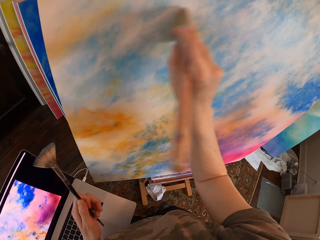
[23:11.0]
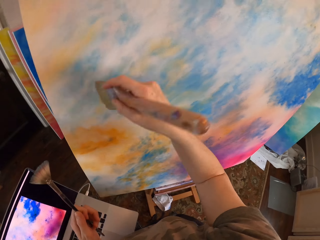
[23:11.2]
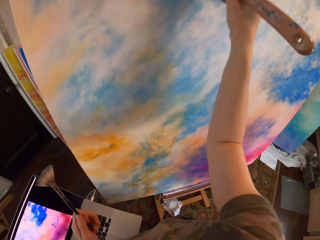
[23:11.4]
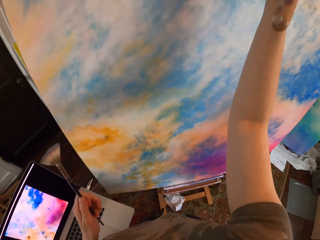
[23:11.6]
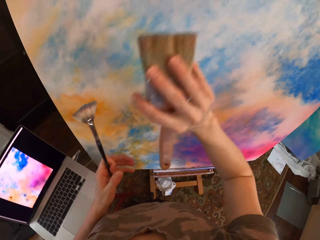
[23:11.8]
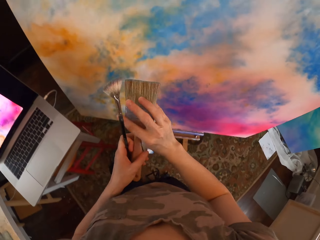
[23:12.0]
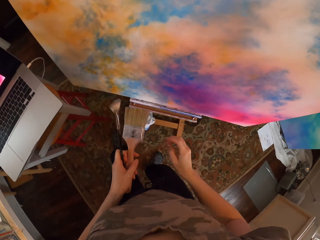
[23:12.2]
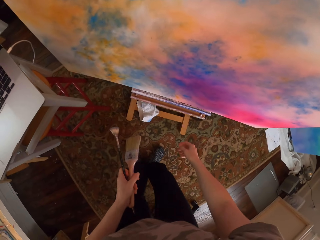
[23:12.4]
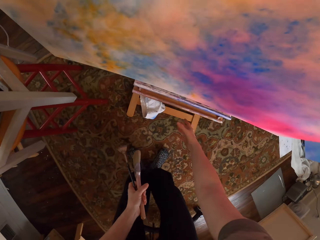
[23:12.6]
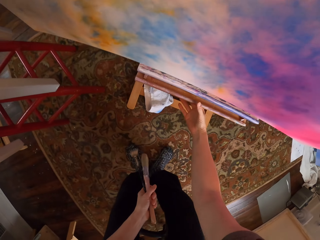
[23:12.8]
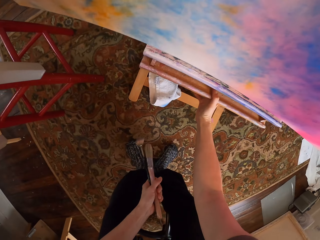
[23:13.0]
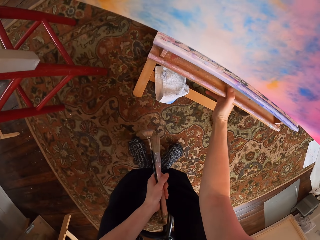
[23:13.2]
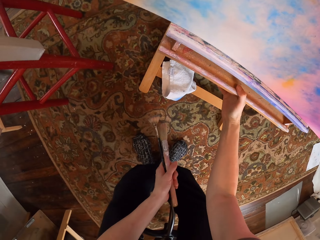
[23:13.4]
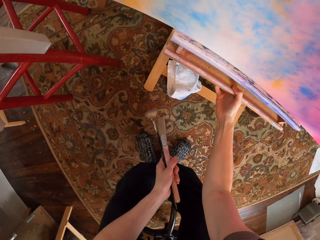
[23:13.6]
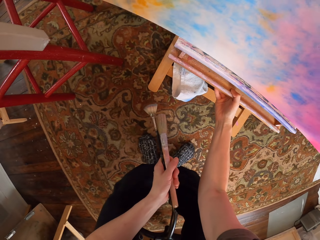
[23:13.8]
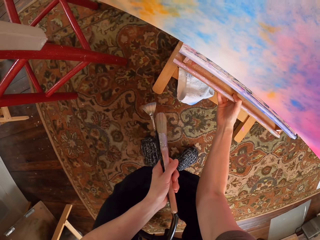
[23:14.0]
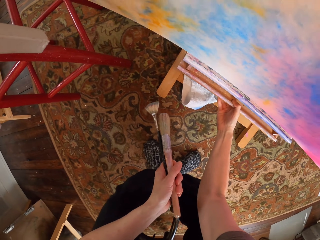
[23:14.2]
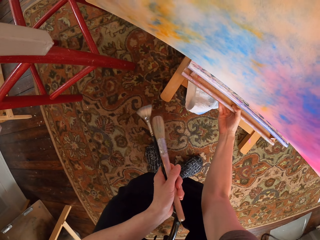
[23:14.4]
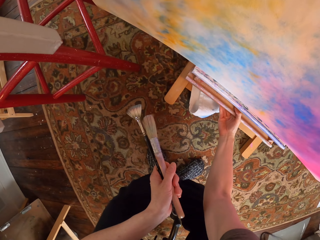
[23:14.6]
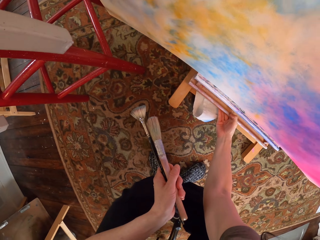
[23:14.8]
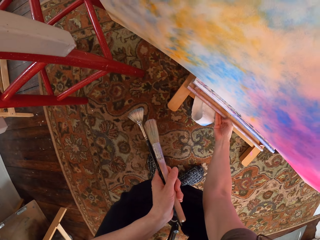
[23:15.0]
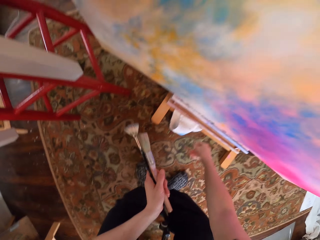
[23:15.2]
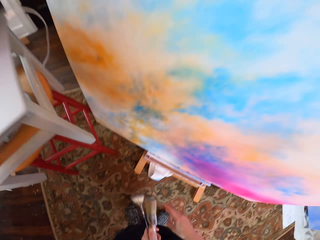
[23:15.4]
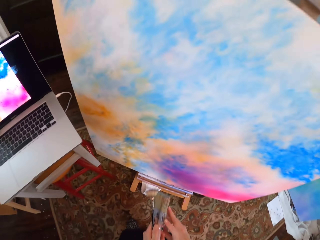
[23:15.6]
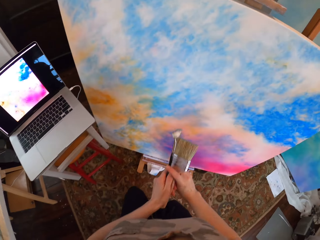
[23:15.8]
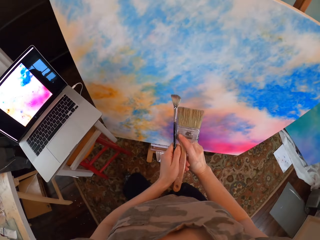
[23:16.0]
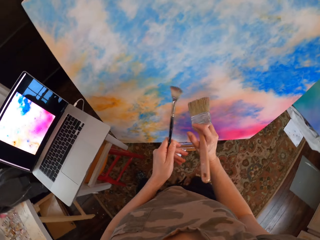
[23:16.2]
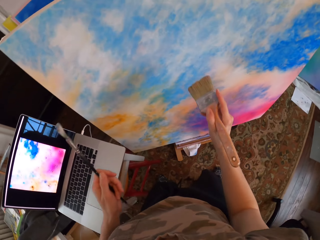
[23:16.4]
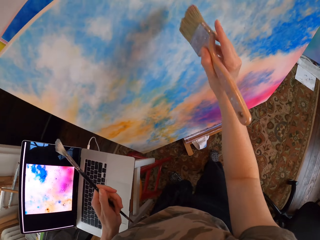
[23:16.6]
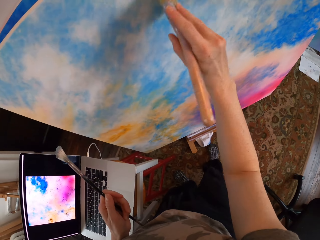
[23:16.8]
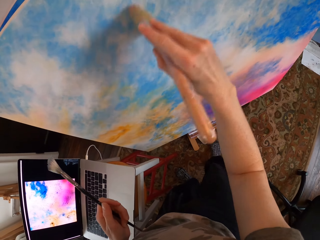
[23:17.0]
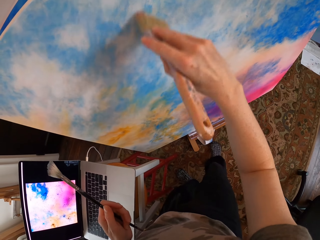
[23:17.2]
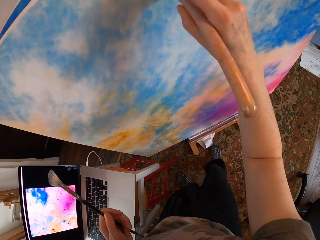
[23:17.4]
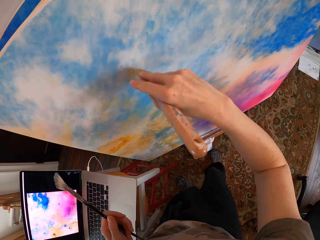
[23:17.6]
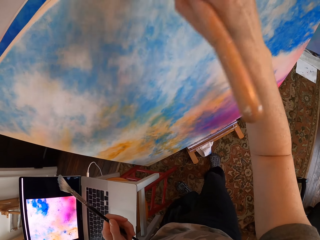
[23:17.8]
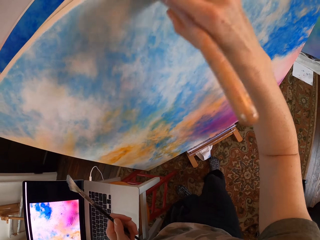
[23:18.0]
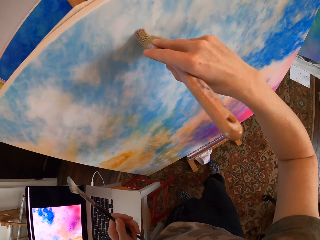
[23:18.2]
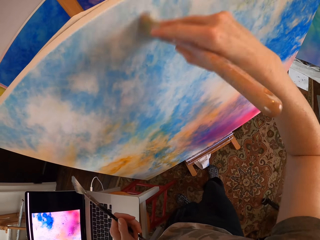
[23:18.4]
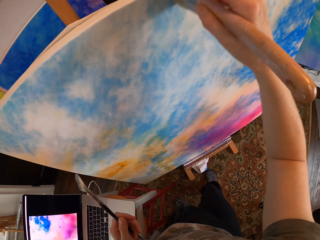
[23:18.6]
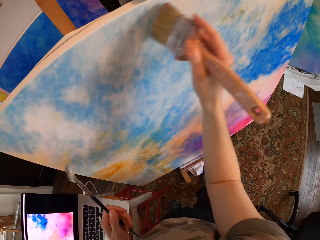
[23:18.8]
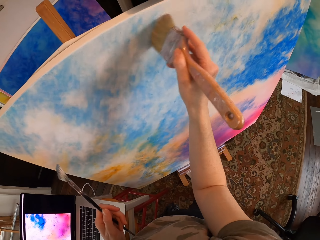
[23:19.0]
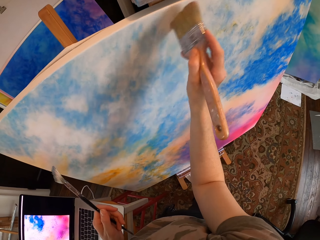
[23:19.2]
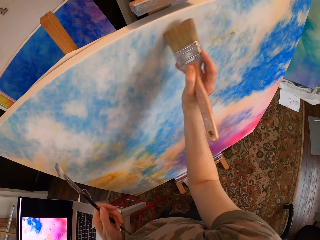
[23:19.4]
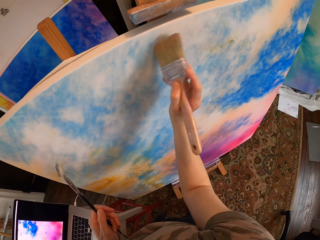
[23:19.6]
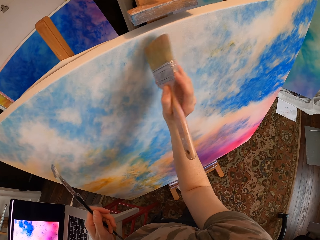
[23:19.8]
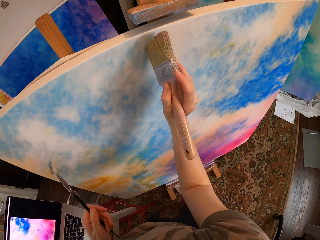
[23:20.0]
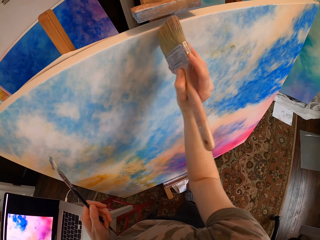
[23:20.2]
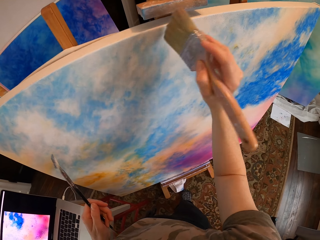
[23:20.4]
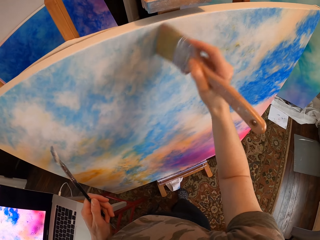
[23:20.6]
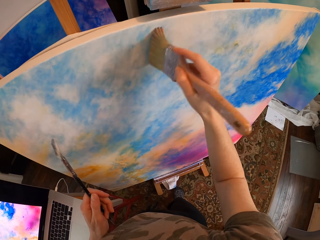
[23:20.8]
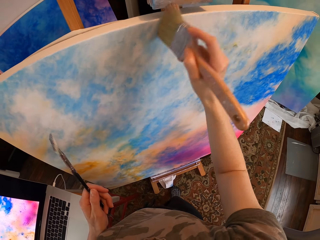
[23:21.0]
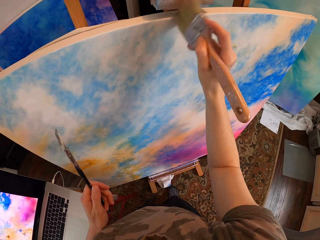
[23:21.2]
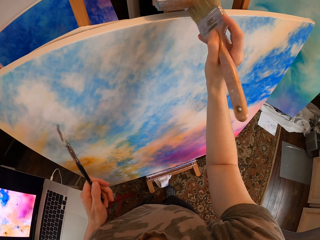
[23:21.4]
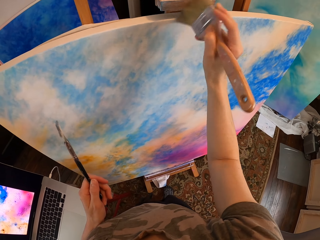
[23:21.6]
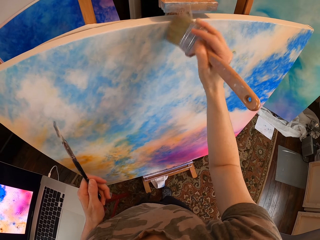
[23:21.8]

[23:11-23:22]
The camera wearer holds a brush with his left hand. He moves a seat. He touches the stand. He paints the canvas.

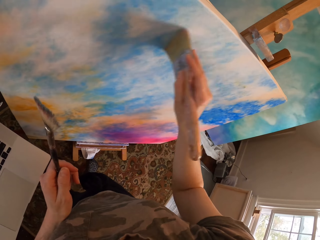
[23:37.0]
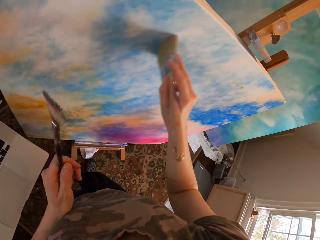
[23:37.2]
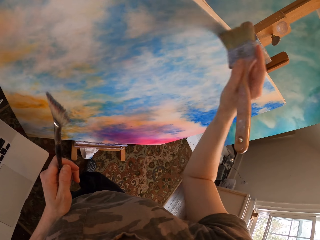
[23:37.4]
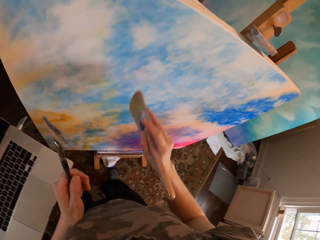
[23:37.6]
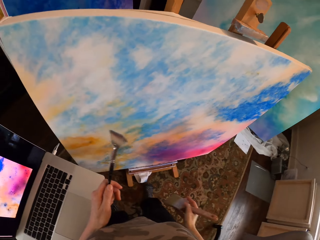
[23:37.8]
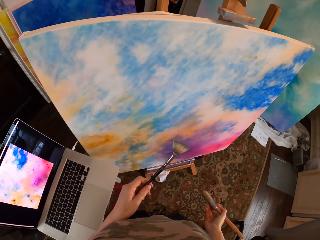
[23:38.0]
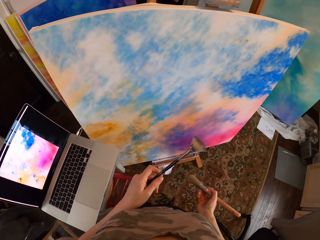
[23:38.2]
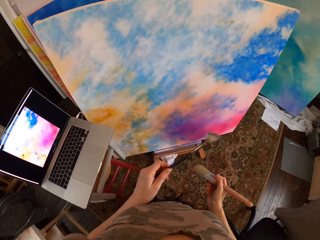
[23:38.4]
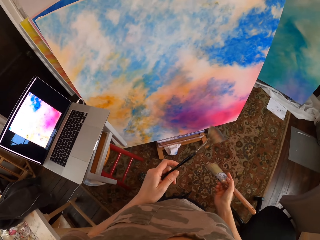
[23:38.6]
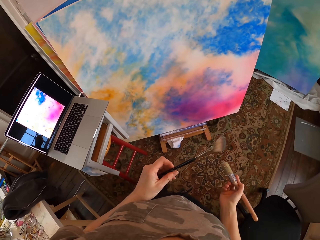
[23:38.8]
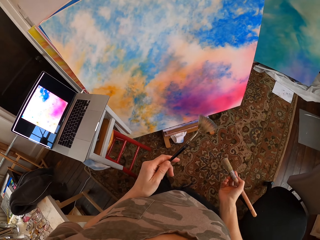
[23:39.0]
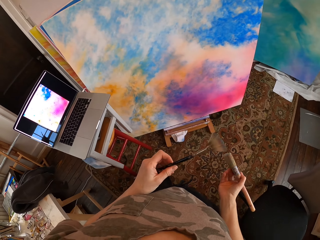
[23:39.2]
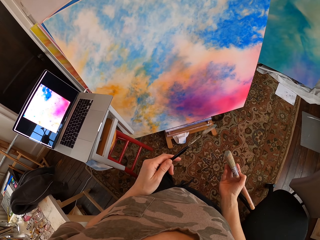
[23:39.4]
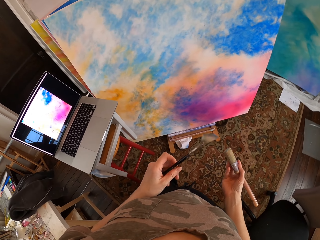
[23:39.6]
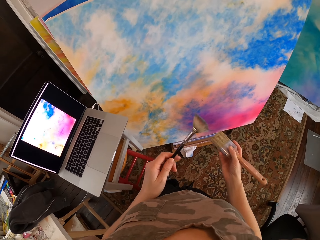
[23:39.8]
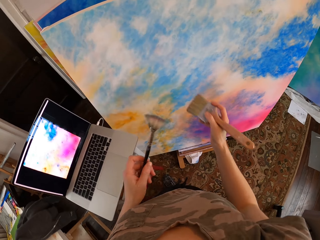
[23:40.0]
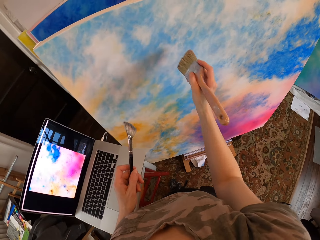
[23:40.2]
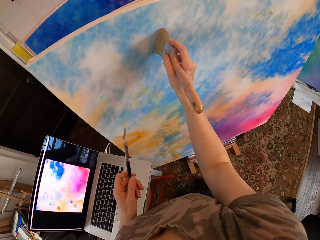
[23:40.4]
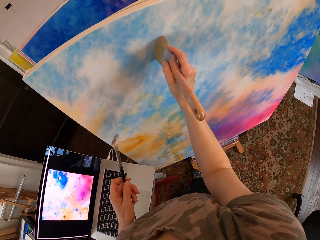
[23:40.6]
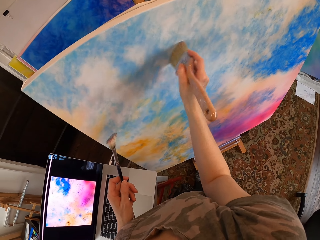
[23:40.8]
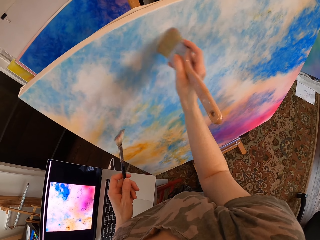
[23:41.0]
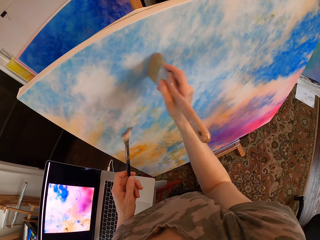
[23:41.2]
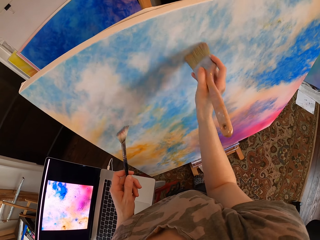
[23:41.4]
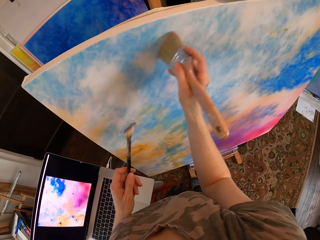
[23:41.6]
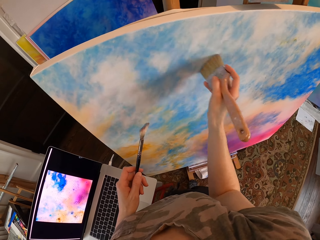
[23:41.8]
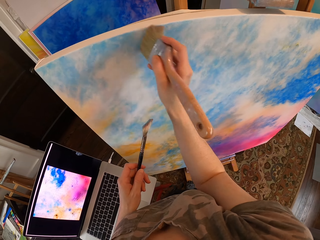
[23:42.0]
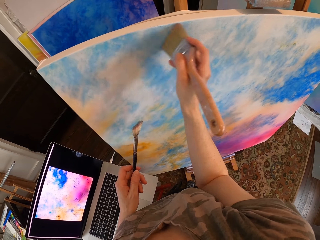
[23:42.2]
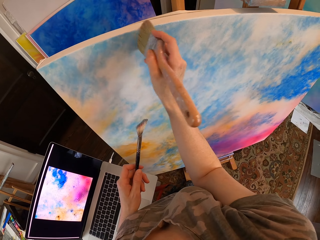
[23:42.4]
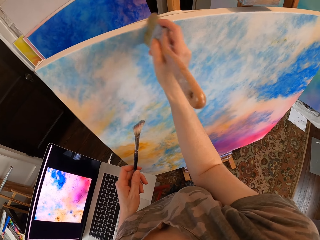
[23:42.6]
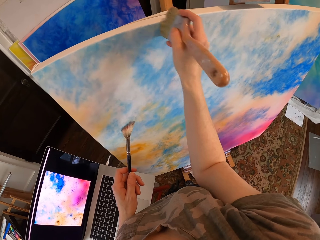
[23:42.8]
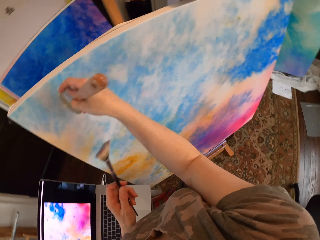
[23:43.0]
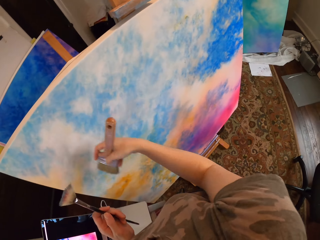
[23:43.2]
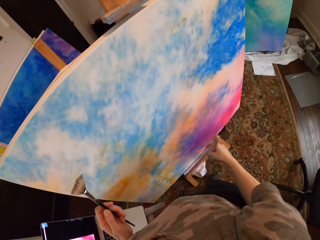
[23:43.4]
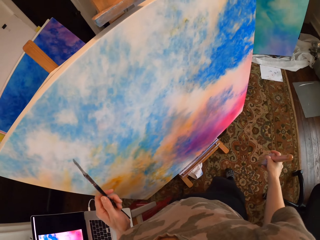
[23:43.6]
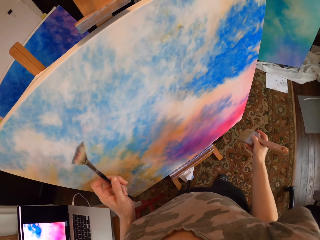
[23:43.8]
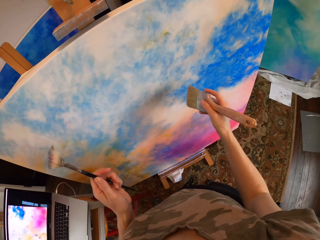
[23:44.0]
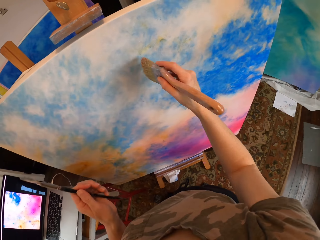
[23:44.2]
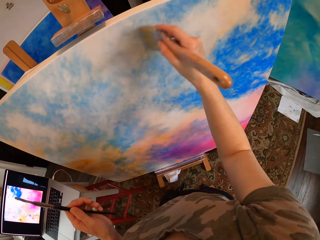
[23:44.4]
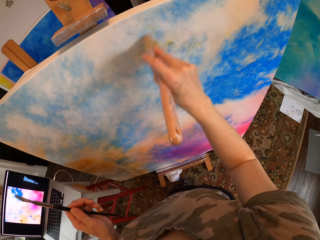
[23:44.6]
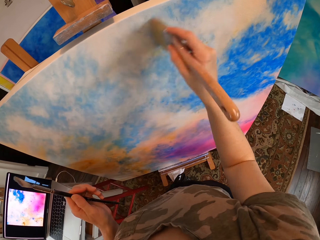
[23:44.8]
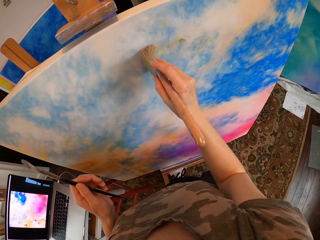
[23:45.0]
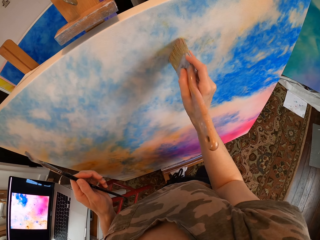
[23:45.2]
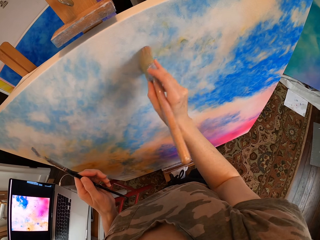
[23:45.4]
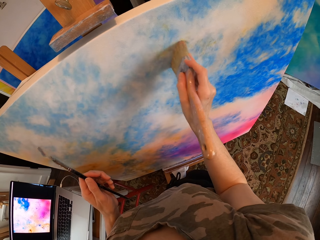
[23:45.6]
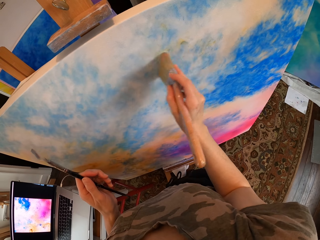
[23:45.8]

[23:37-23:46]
The camera wearer rotates a brush. They look around. They paint the canvas.

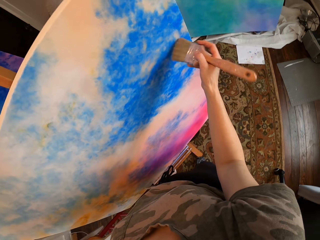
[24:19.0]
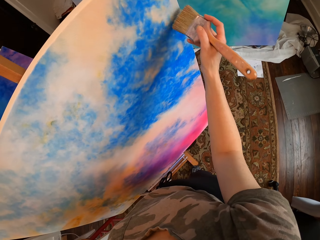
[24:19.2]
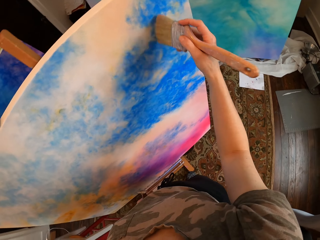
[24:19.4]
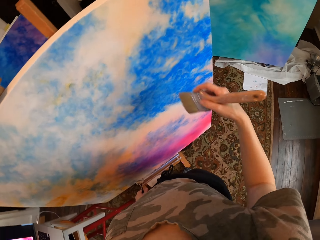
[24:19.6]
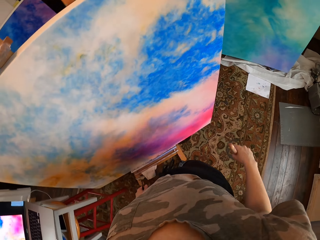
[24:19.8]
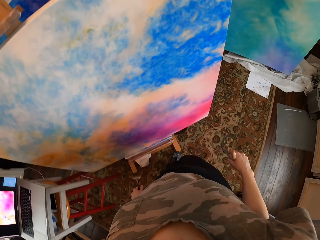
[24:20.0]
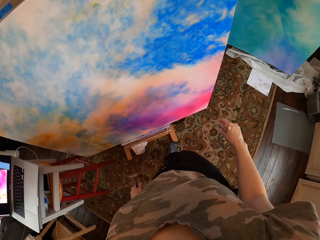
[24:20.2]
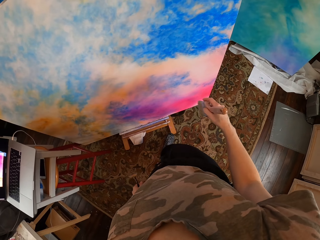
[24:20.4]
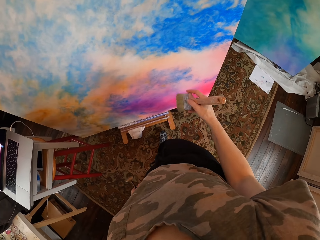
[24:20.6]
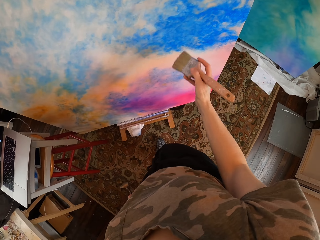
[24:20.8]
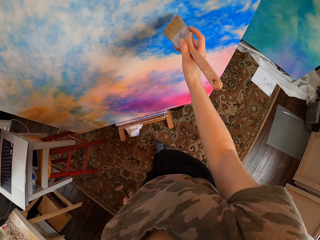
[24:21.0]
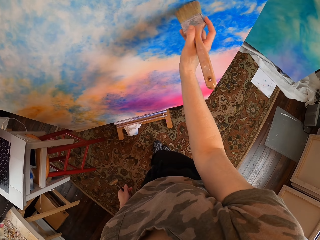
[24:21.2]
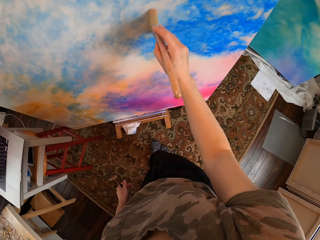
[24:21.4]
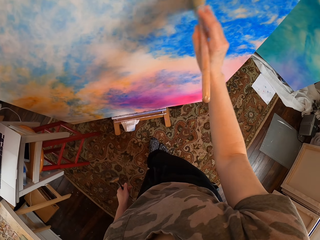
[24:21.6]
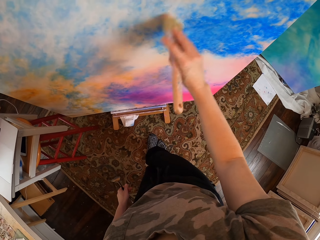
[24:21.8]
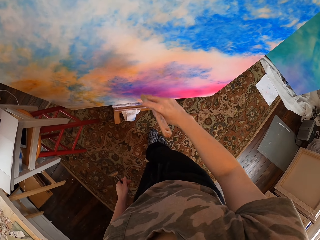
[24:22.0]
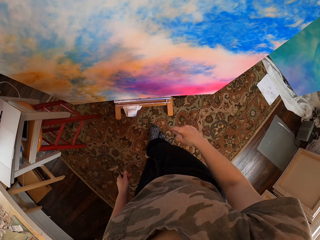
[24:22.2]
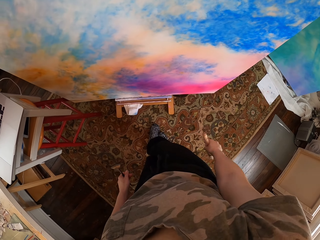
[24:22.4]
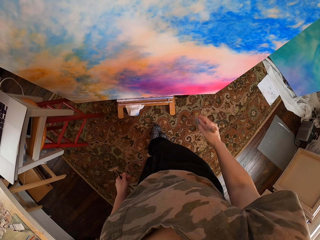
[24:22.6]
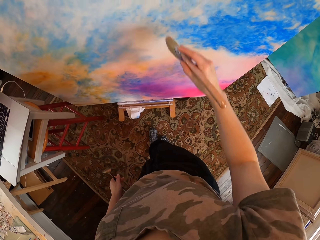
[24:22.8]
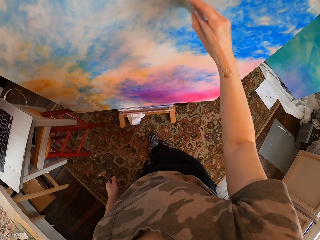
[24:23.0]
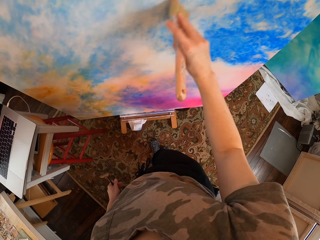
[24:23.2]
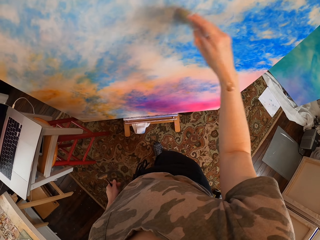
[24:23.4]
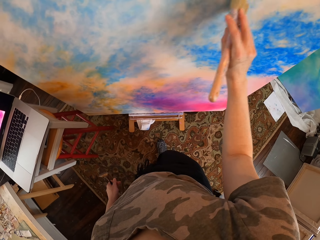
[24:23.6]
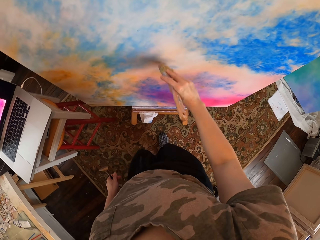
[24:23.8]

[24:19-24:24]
The camera wearer looks around. They paint the canvas.
